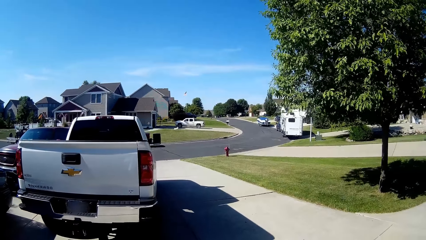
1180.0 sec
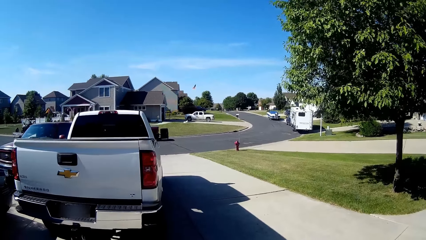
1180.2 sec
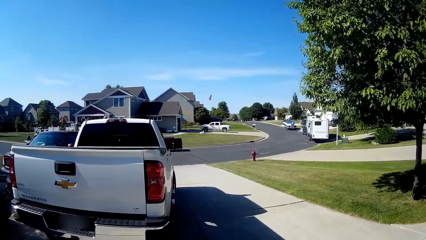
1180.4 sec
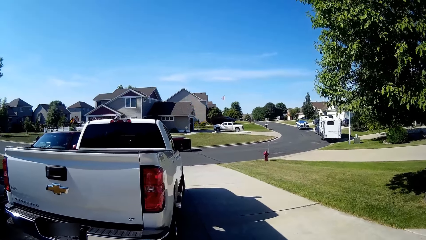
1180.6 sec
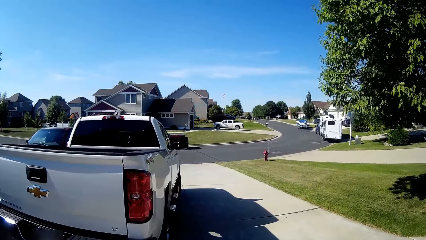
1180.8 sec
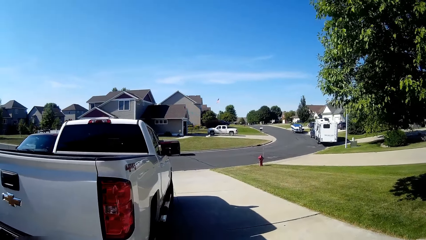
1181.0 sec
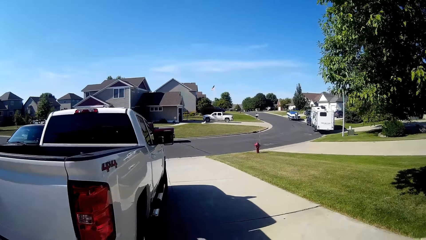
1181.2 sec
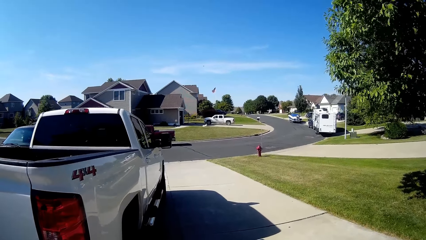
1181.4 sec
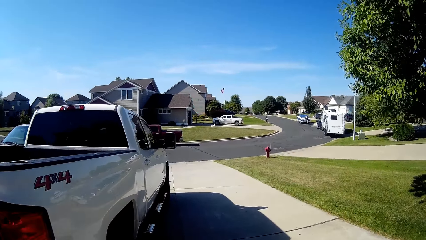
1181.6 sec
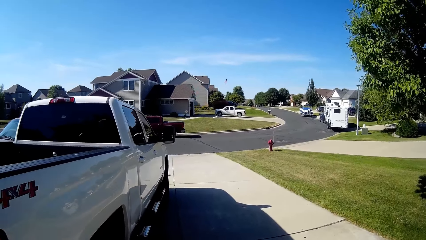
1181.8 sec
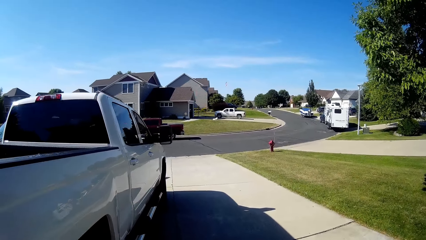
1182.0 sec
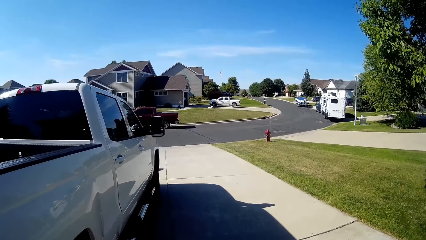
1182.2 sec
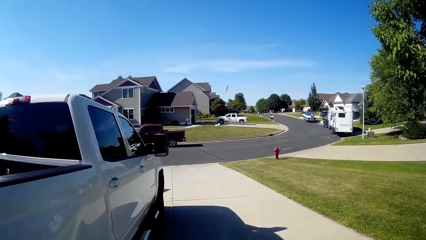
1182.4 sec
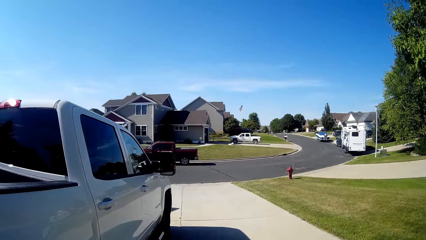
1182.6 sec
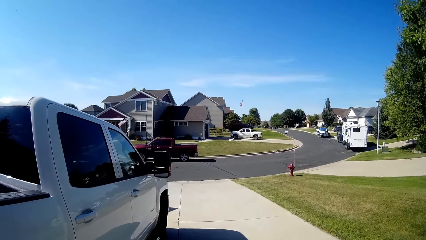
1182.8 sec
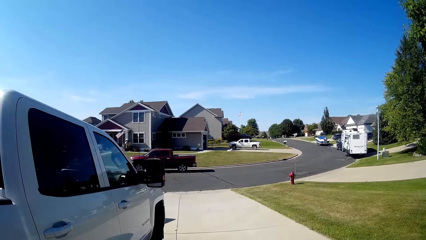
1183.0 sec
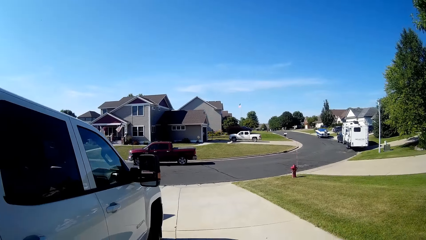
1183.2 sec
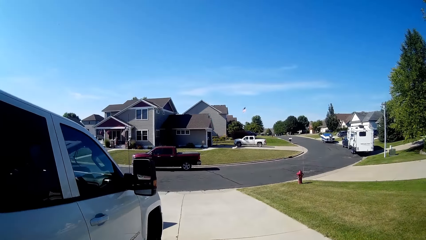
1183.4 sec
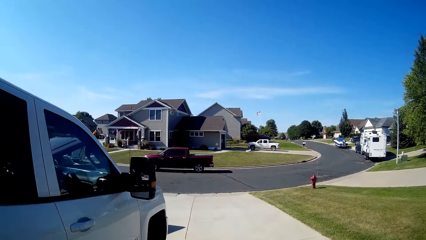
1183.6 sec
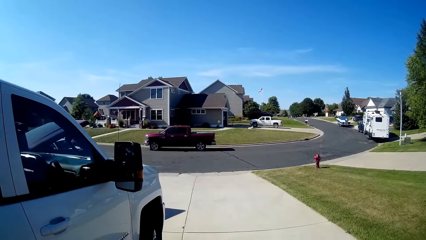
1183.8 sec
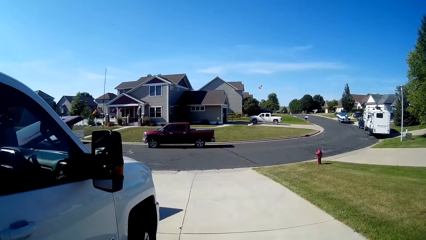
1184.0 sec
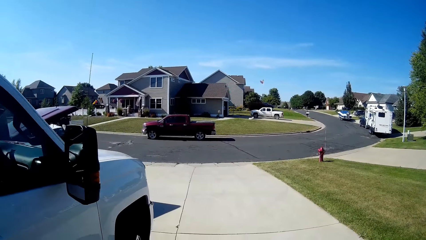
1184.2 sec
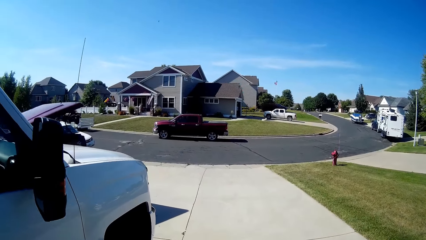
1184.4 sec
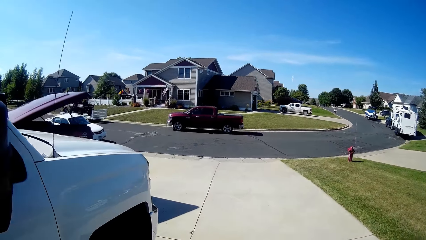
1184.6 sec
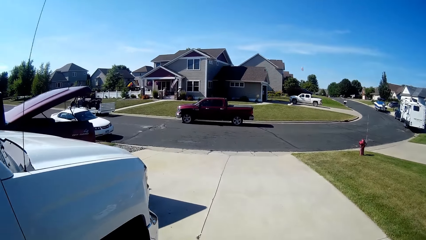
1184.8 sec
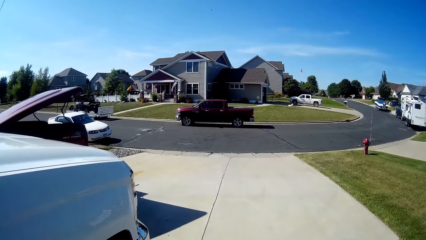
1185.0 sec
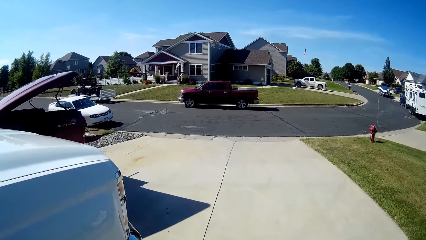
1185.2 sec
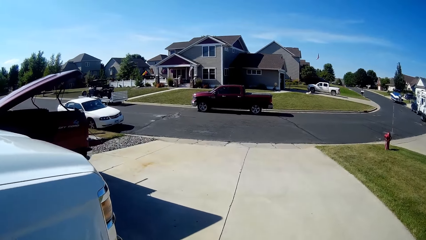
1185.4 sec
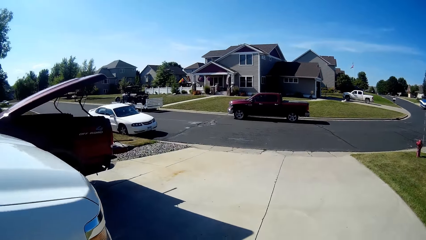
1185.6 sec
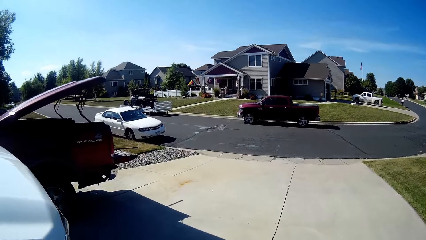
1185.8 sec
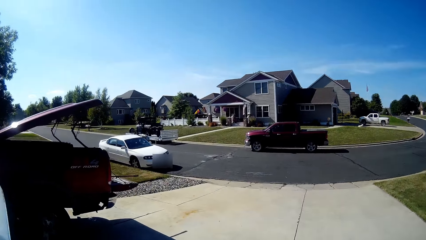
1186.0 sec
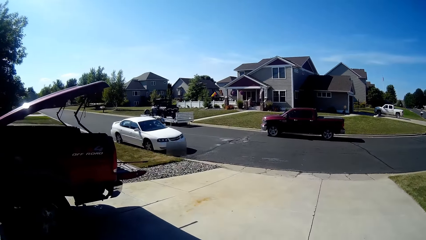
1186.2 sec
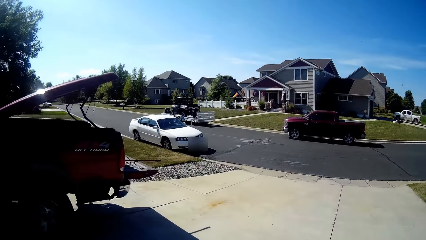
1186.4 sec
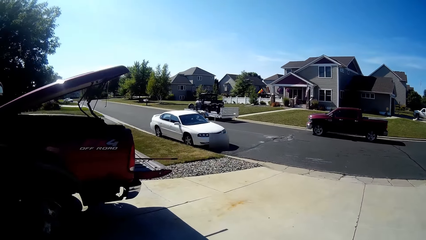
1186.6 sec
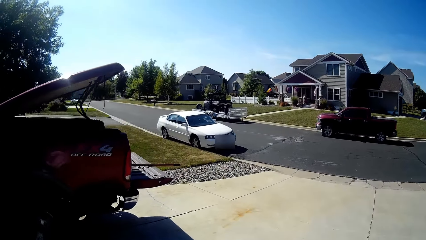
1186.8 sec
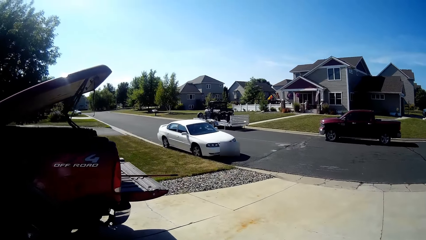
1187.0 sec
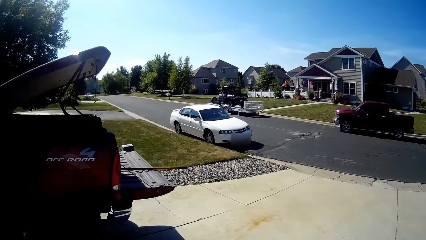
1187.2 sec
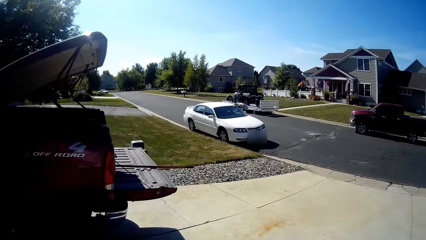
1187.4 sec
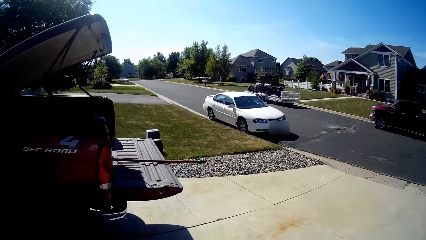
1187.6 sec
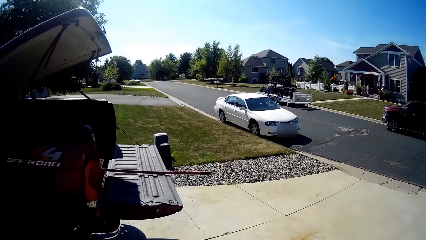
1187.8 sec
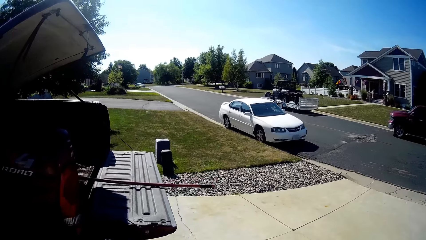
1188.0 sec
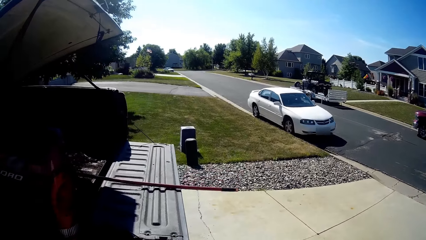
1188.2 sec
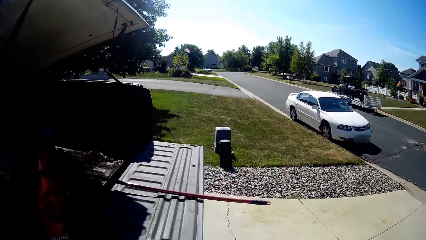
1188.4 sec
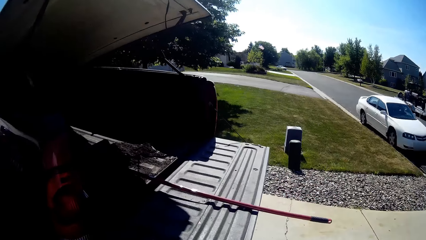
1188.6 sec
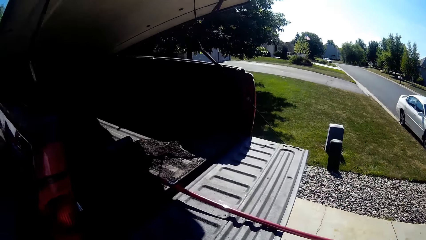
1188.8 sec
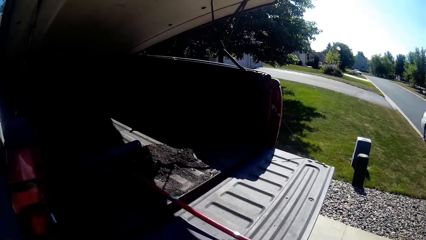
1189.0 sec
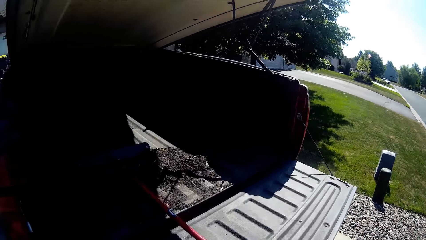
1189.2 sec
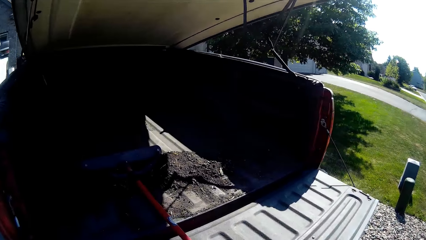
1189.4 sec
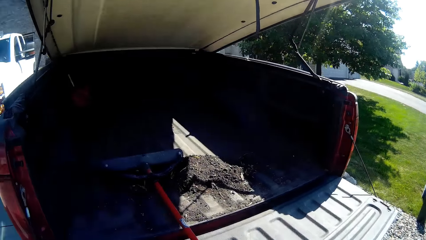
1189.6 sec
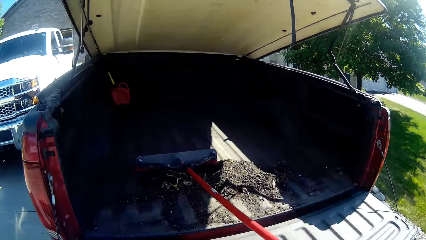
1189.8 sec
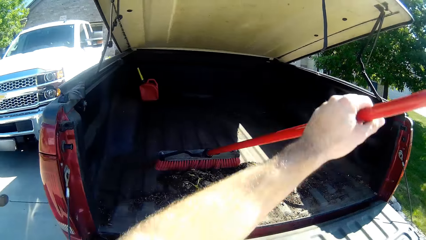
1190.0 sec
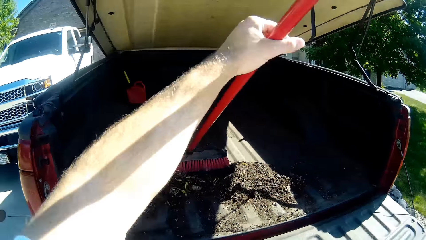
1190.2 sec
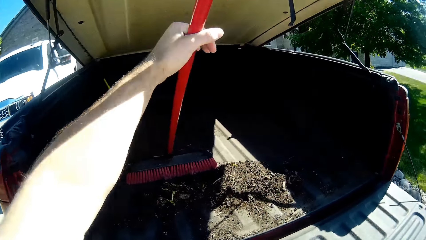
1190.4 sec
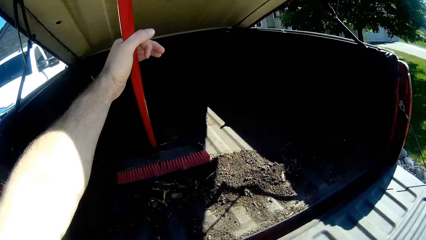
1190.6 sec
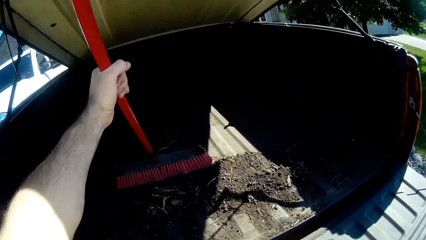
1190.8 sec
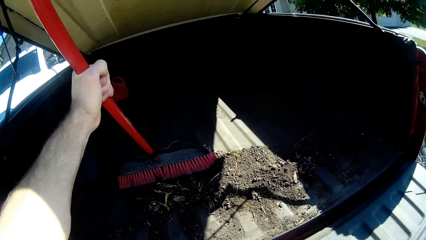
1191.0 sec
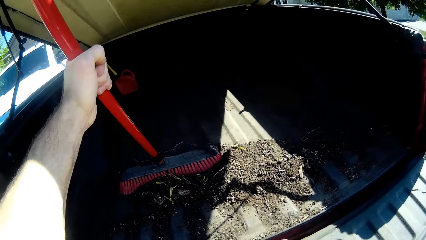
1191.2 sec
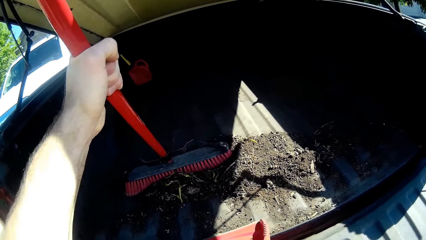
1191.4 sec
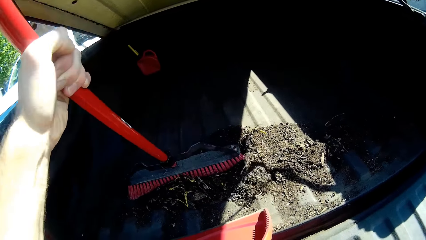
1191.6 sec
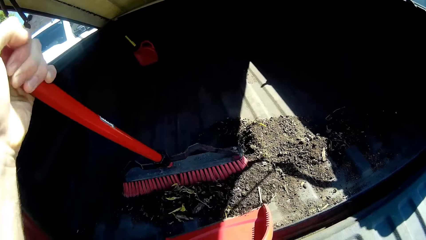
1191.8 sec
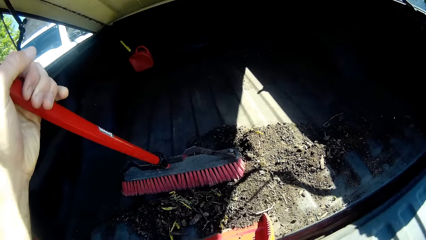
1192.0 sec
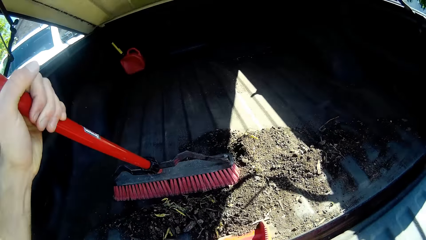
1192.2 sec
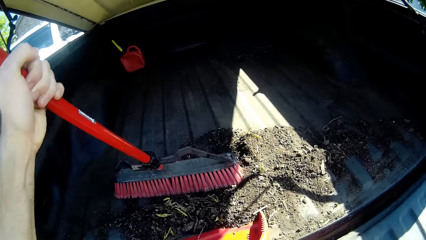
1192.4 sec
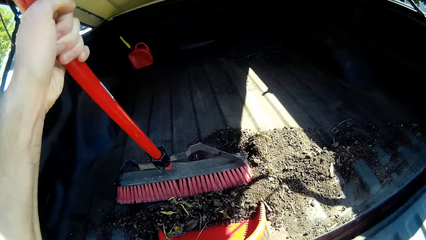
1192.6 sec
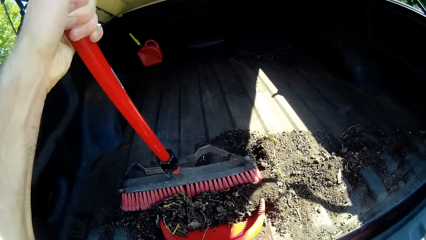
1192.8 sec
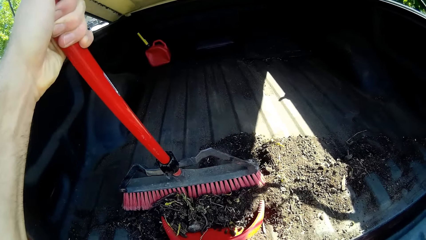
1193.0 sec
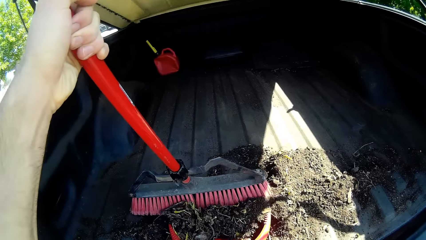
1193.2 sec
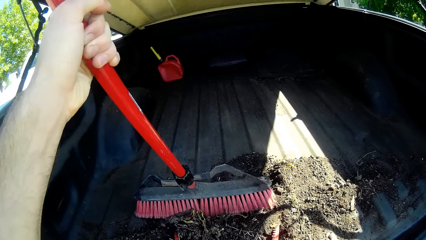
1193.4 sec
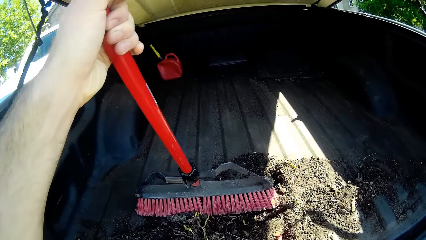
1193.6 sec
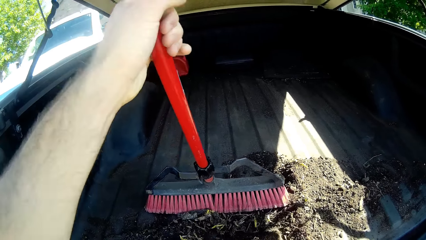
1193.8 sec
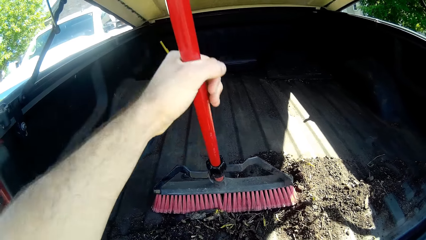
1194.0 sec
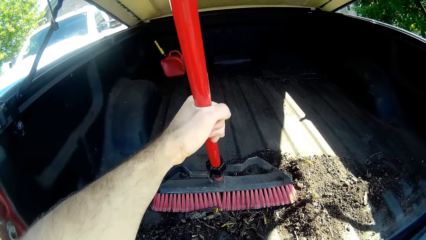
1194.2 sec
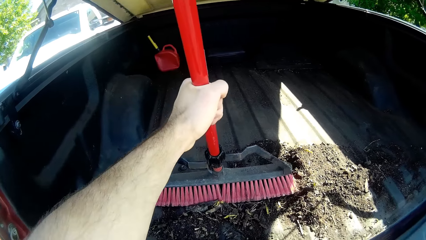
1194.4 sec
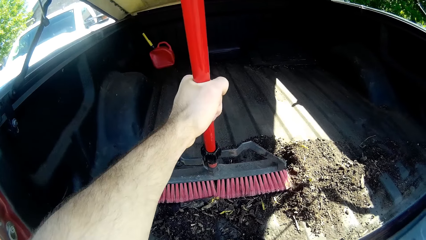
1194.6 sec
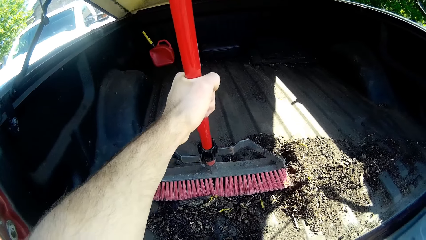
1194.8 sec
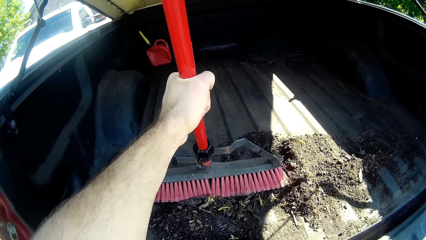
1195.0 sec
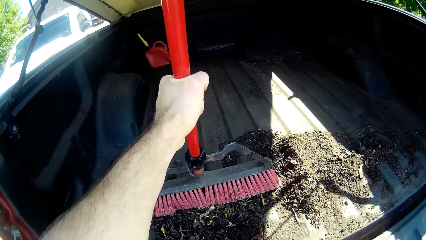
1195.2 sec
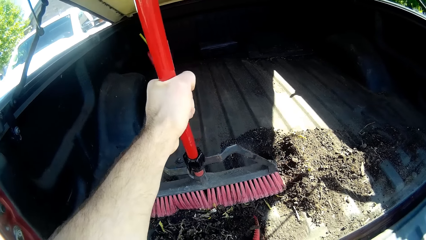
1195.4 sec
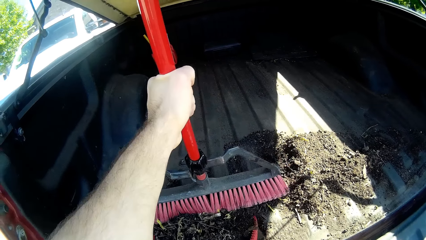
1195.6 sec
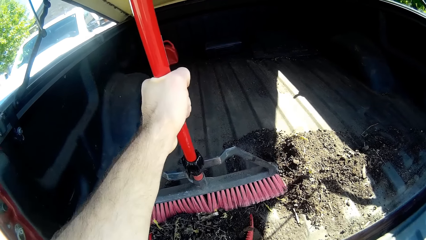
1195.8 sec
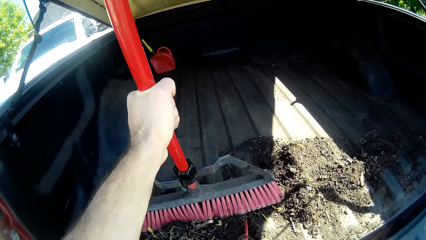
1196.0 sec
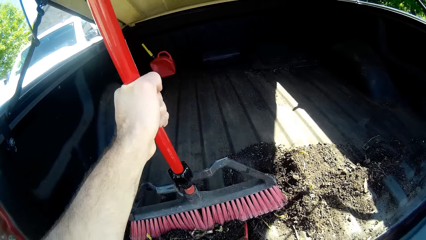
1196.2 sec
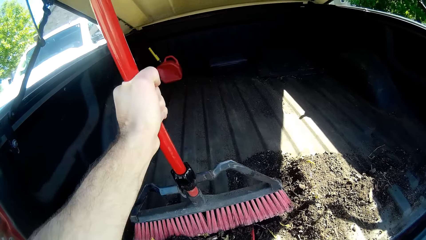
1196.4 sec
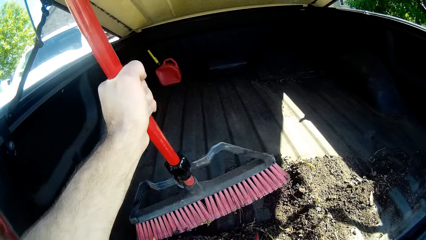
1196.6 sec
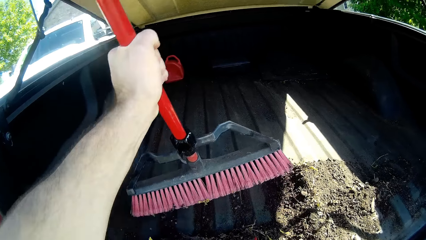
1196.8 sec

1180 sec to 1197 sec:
The camera wearer lifts up the sweeping broom inside a truck with his left hand. He sweeps dirt into the packer with the sweeping brush.
